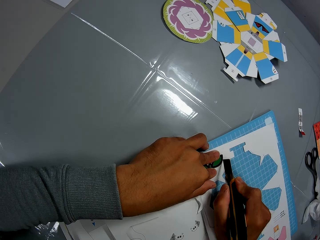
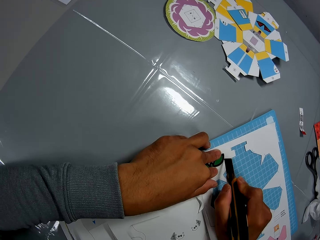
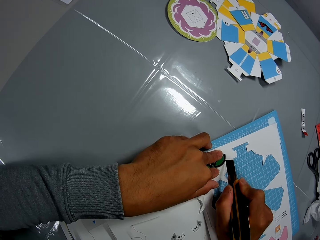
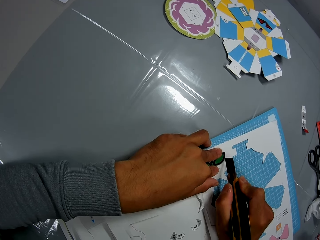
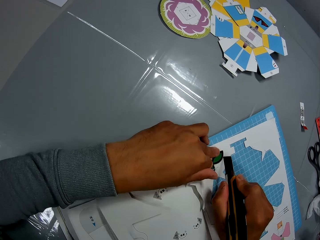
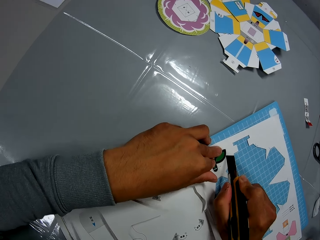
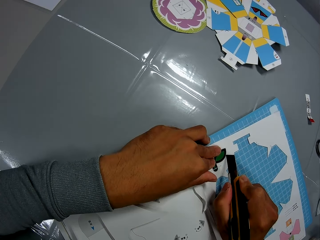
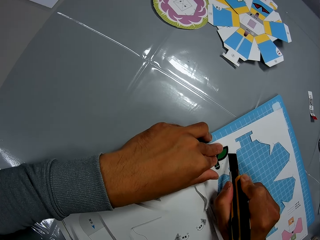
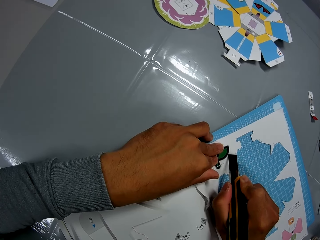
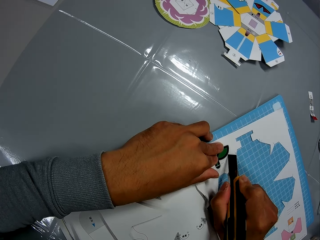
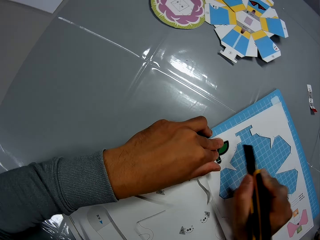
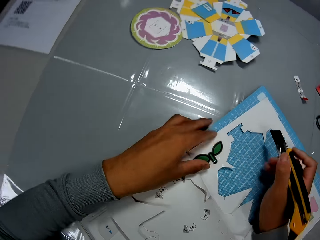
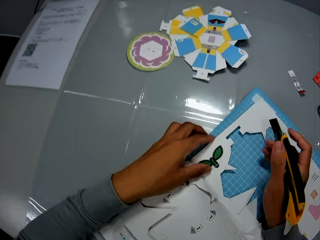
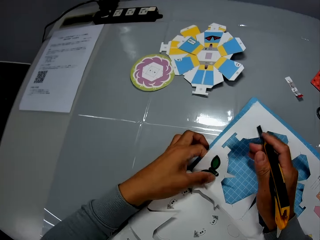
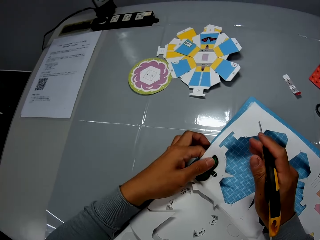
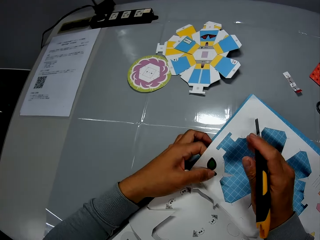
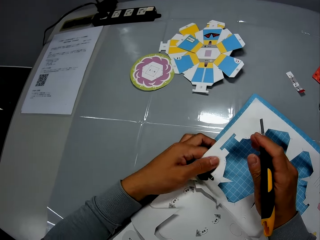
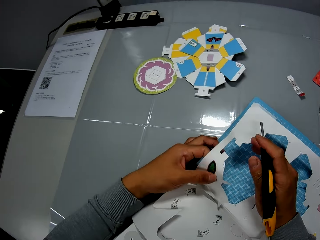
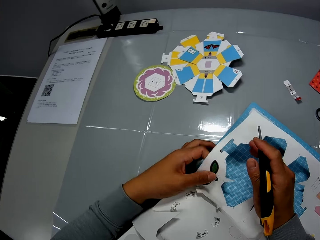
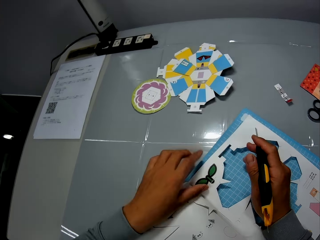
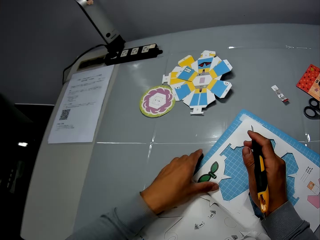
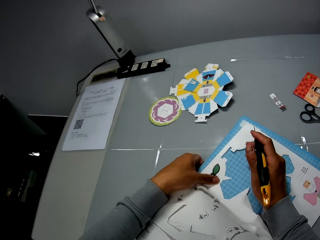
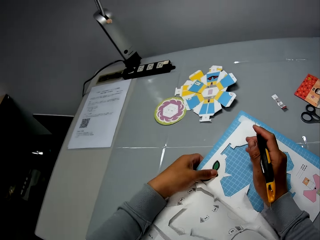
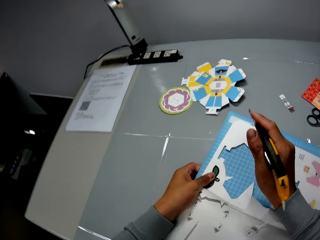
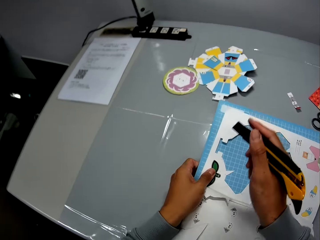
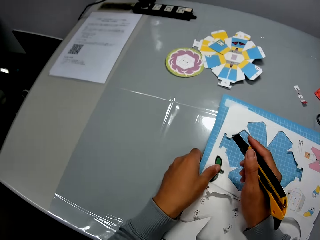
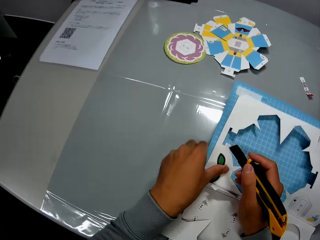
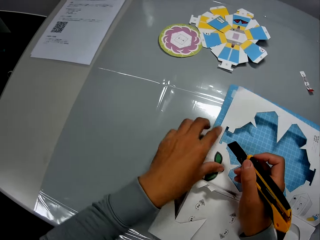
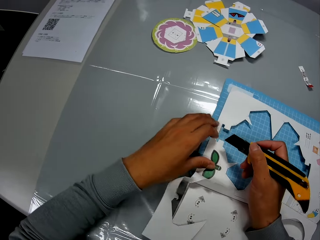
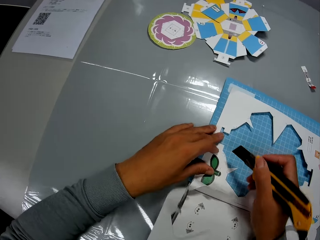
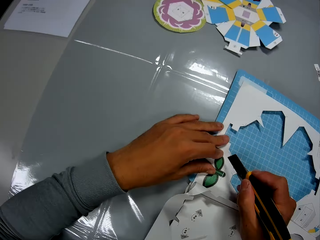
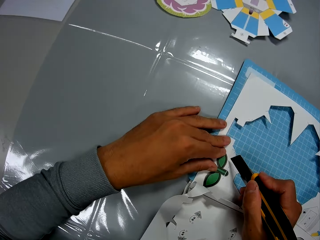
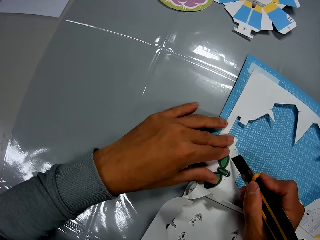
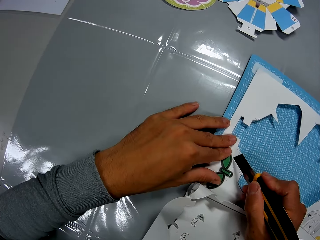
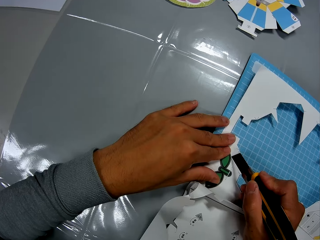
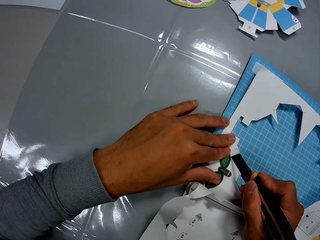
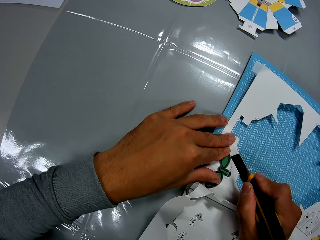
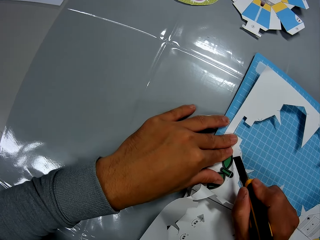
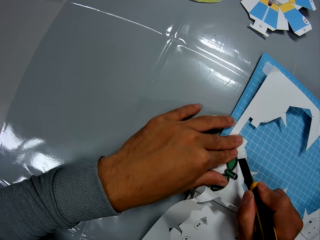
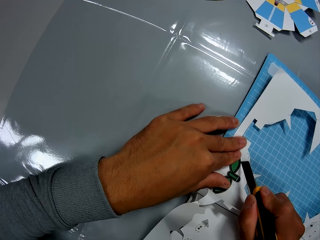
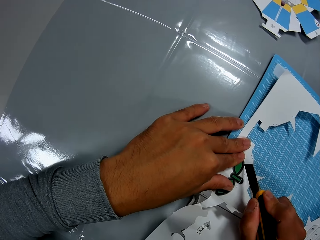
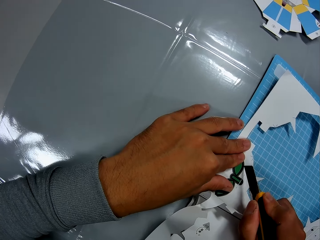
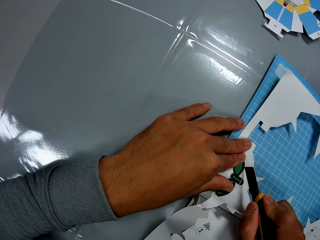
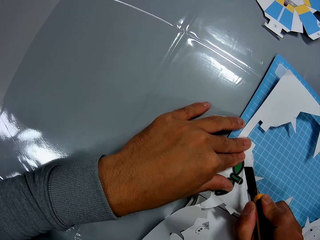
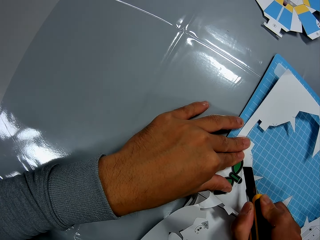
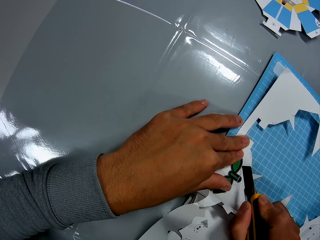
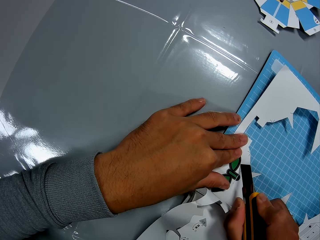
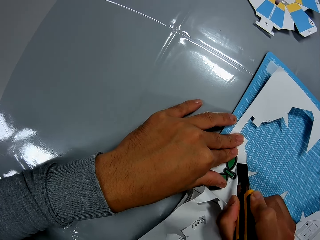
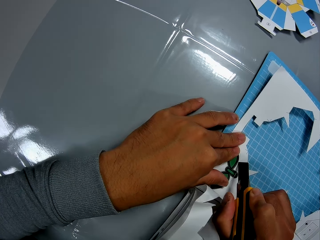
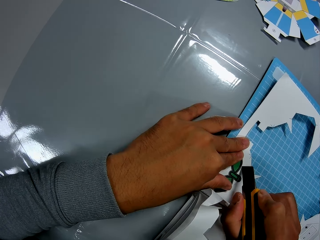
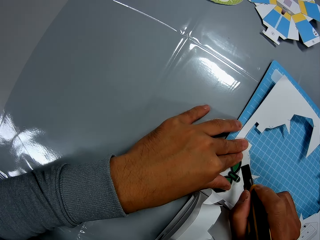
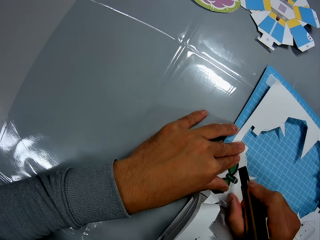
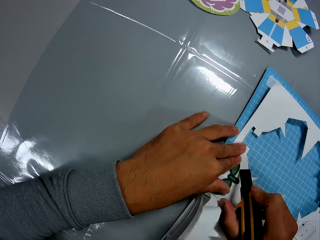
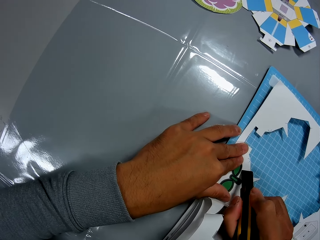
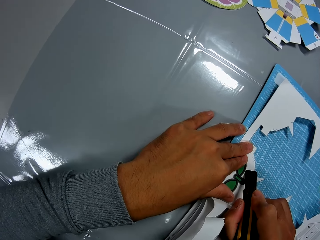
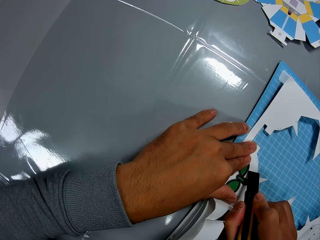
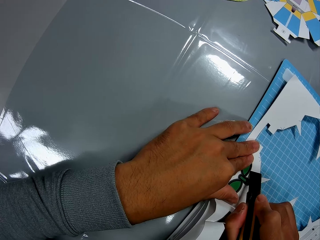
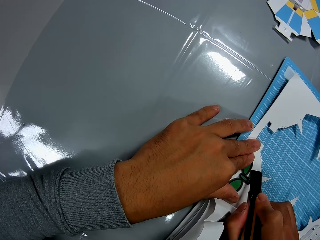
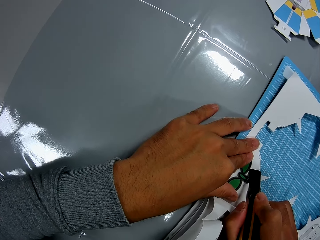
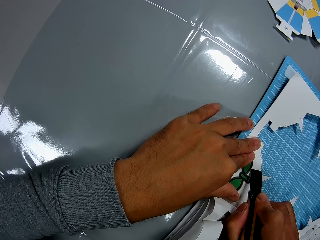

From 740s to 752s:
The camera wearer adjusts the book on the table with his hands. He cuts the book on the table, with the cutter in his right hand and his left hand on the book.

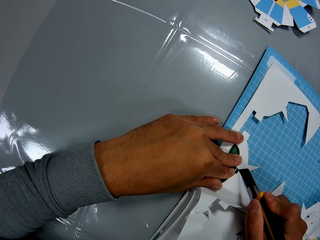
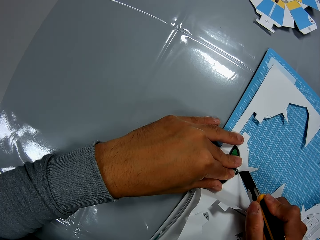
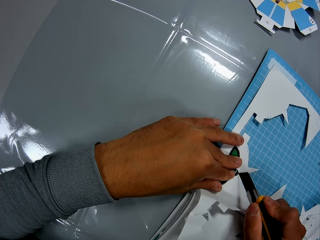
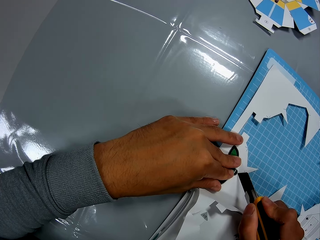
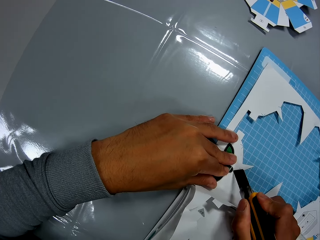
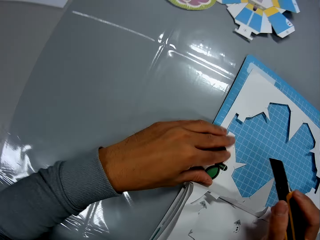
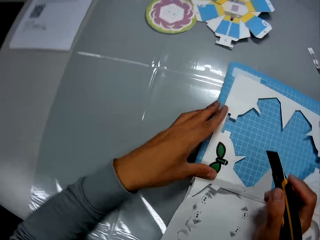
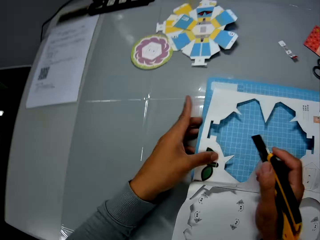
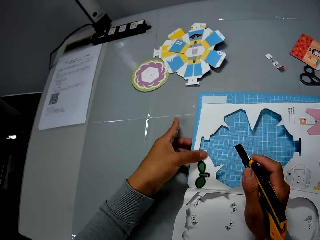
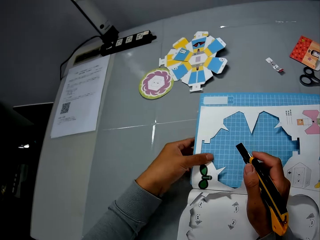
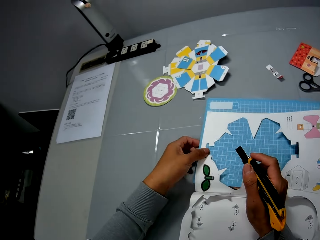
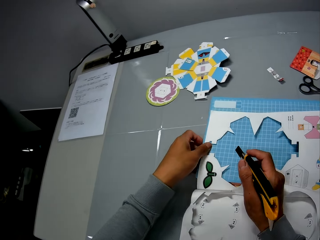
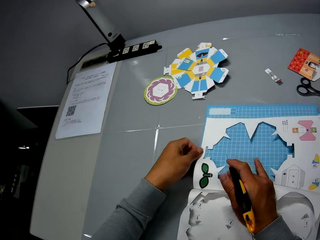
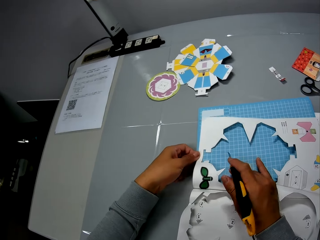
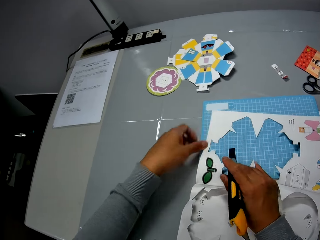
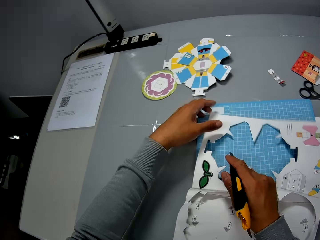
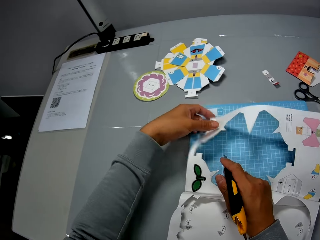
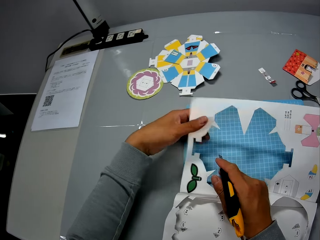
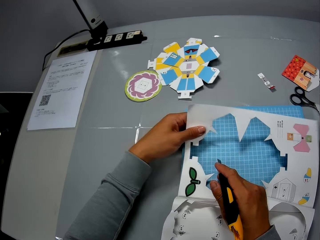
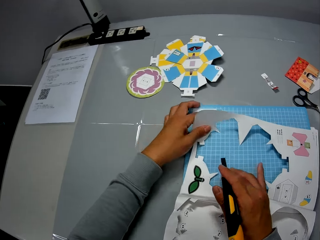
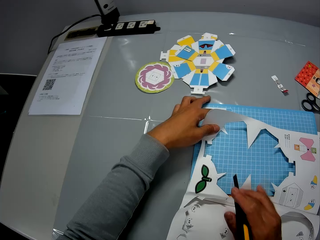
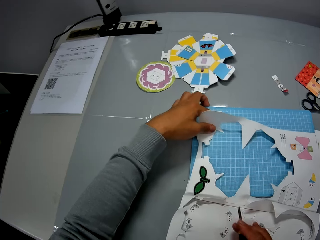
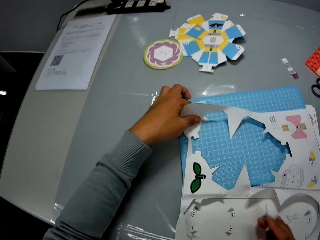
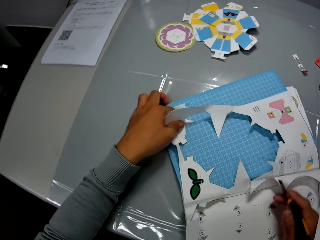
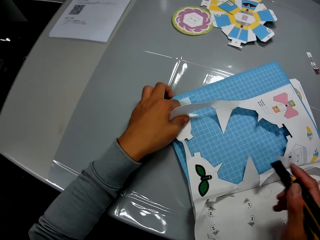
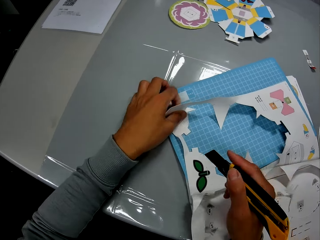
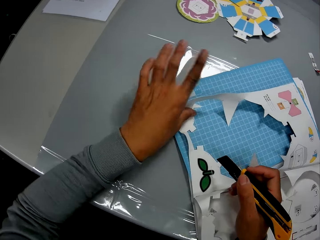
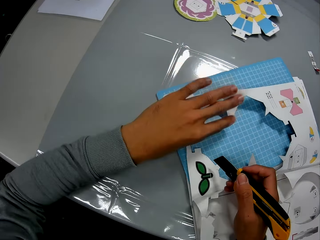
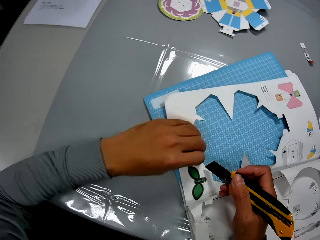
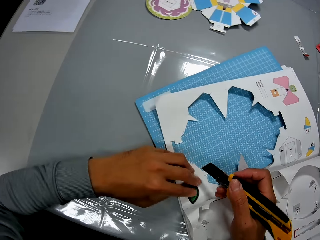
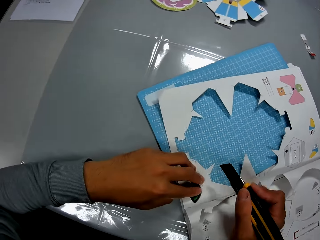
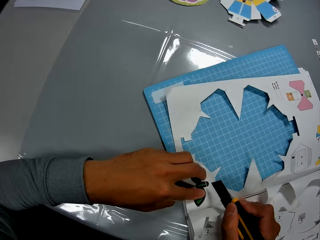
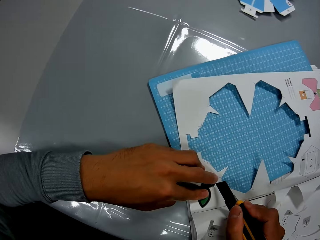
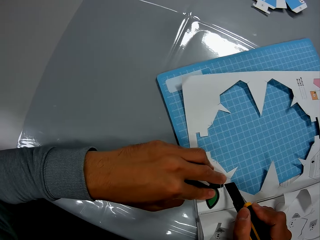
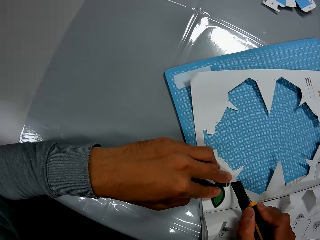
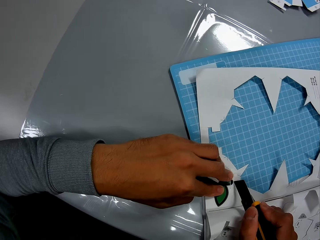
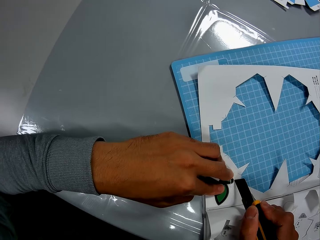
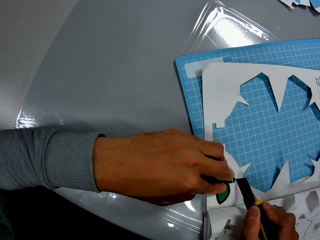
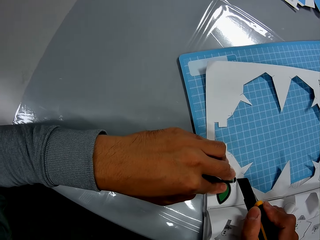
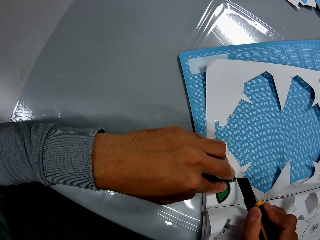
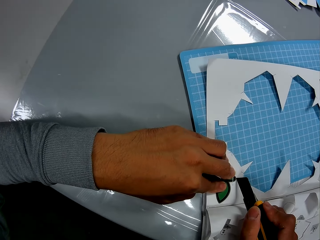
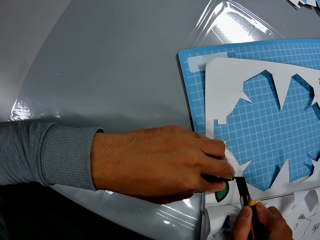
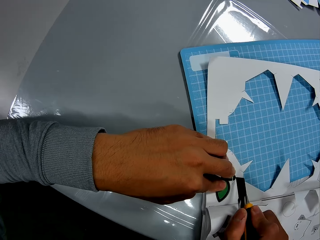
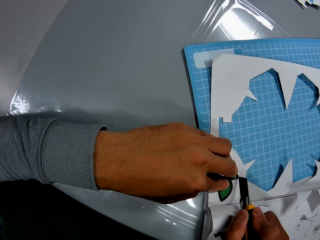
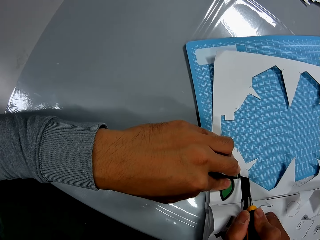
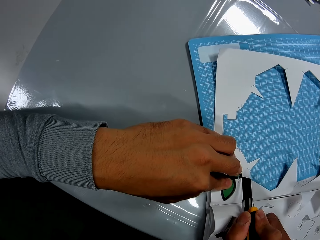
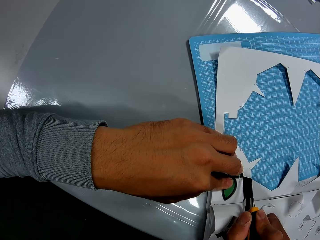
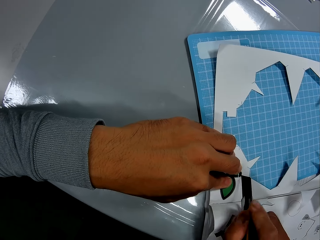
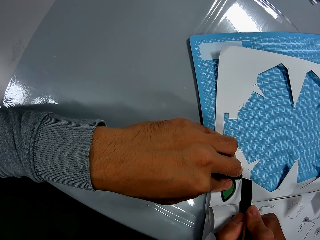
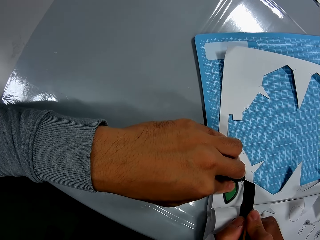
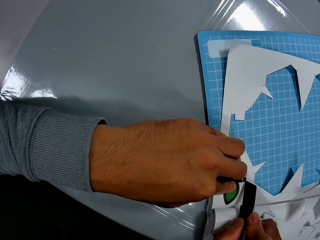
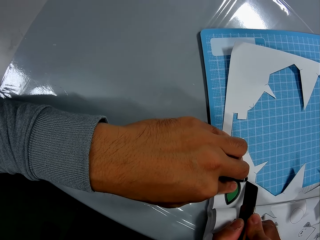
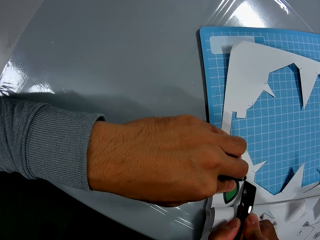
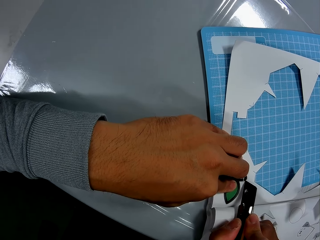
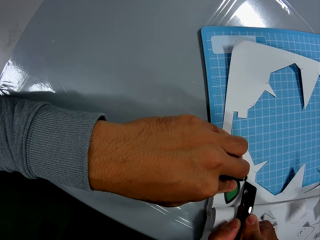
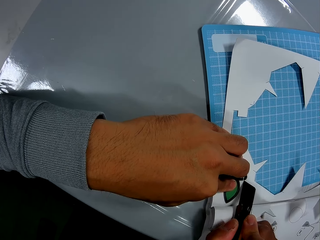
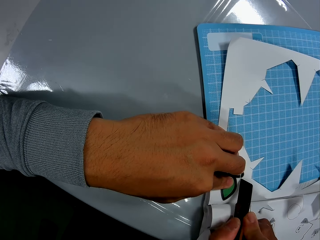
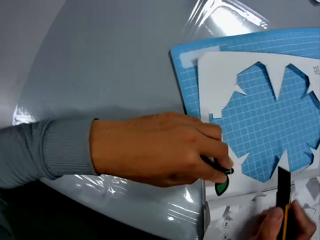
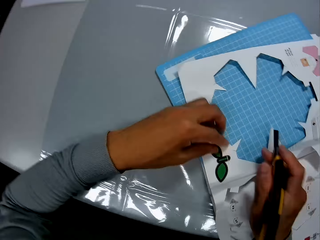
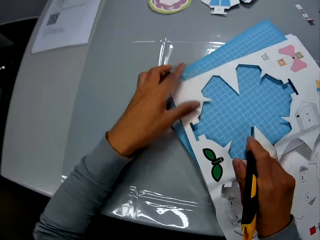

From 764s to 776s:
The camera wearer adjusts the book on the table with his hands. He cuts the book on the table, with the cutter in his right hand and his left hand on the book.
